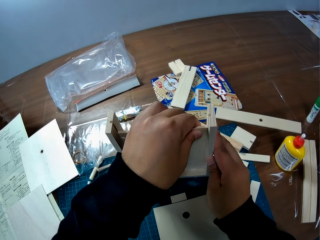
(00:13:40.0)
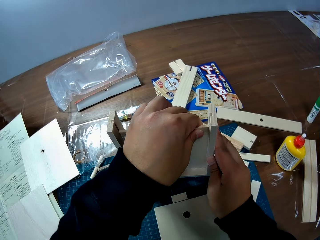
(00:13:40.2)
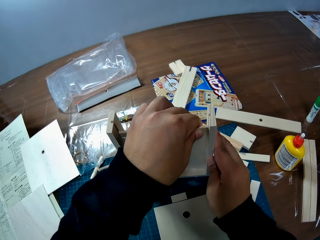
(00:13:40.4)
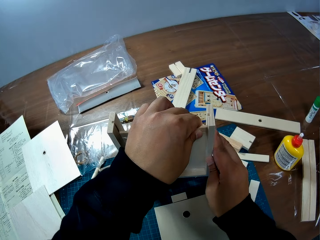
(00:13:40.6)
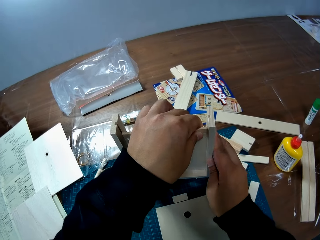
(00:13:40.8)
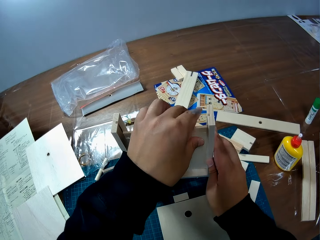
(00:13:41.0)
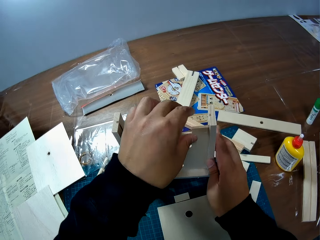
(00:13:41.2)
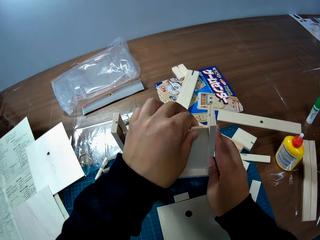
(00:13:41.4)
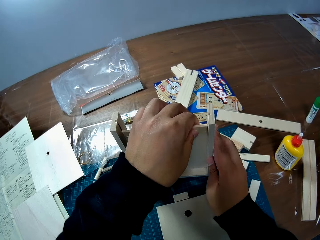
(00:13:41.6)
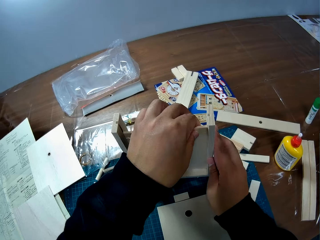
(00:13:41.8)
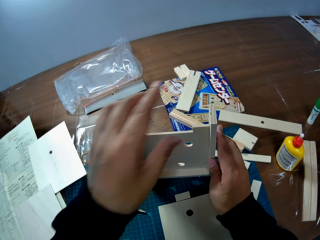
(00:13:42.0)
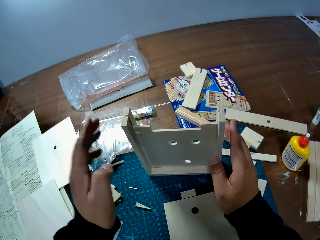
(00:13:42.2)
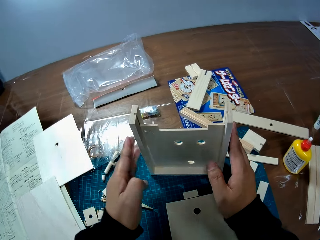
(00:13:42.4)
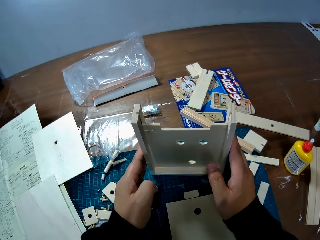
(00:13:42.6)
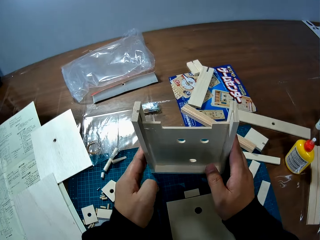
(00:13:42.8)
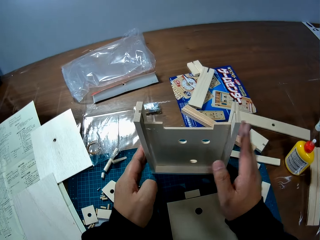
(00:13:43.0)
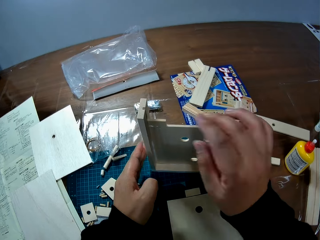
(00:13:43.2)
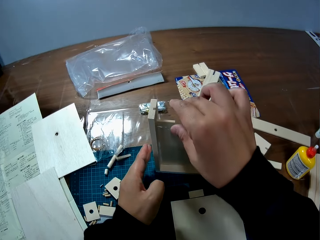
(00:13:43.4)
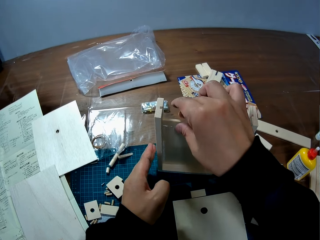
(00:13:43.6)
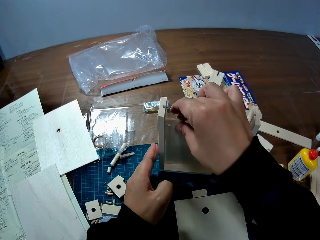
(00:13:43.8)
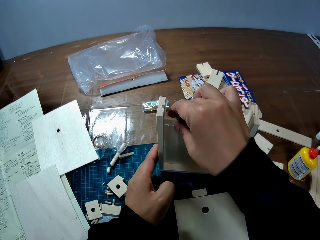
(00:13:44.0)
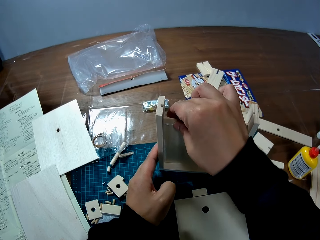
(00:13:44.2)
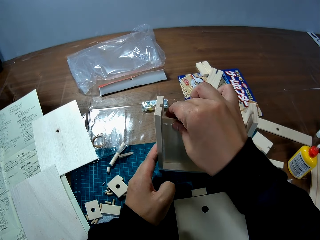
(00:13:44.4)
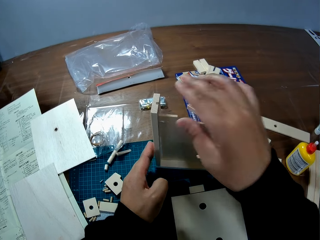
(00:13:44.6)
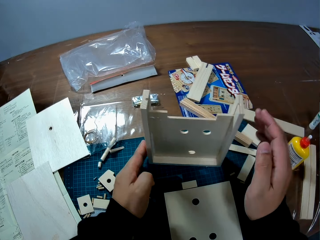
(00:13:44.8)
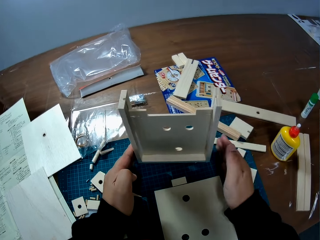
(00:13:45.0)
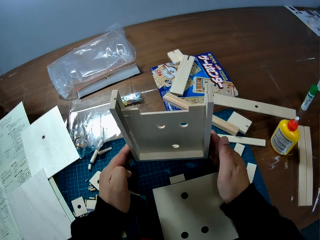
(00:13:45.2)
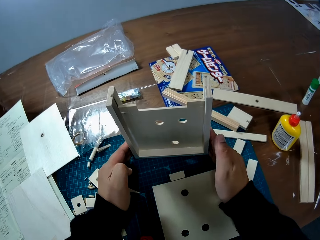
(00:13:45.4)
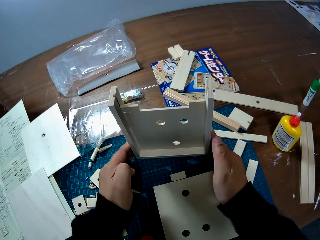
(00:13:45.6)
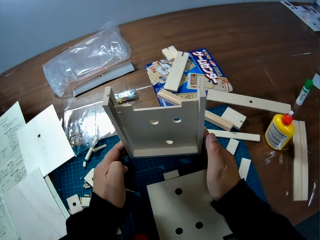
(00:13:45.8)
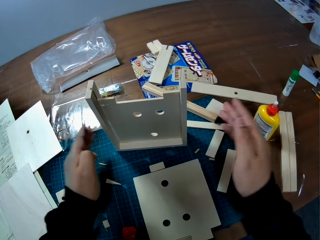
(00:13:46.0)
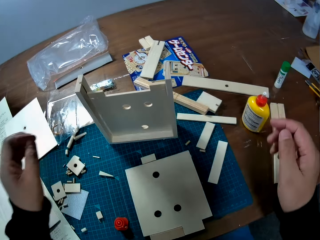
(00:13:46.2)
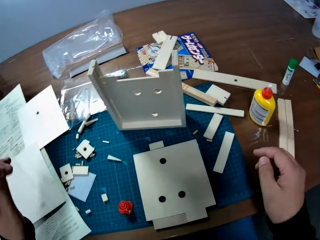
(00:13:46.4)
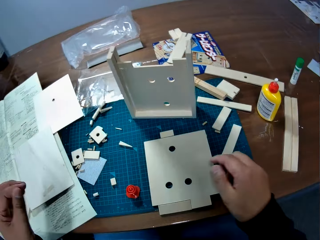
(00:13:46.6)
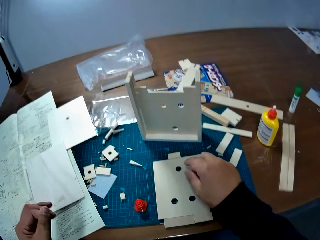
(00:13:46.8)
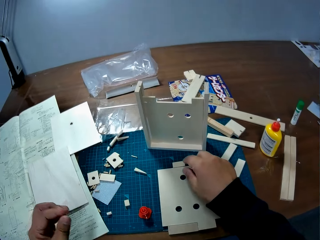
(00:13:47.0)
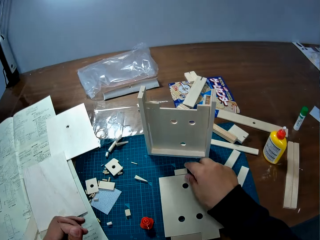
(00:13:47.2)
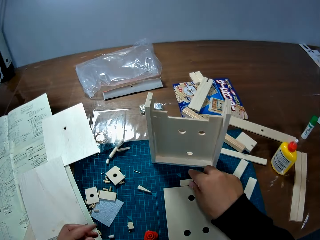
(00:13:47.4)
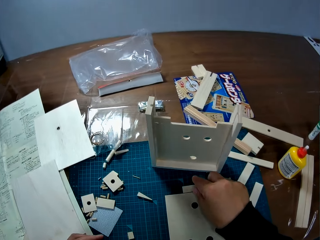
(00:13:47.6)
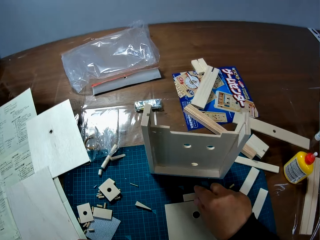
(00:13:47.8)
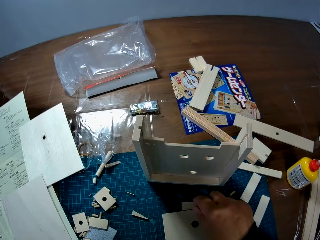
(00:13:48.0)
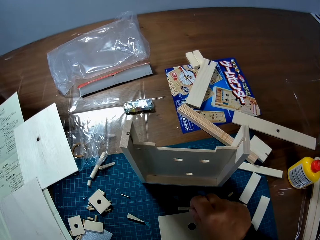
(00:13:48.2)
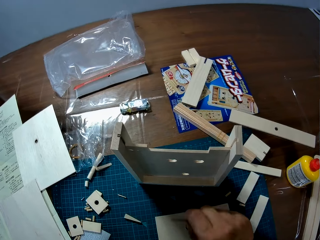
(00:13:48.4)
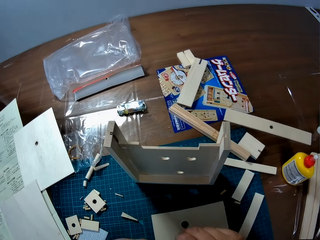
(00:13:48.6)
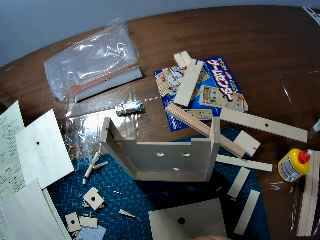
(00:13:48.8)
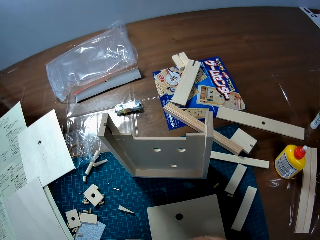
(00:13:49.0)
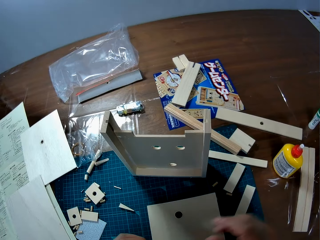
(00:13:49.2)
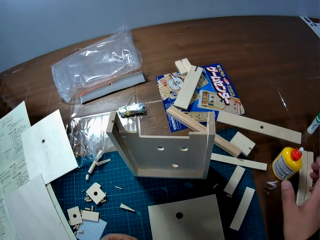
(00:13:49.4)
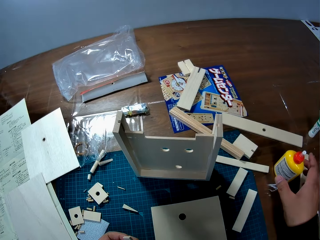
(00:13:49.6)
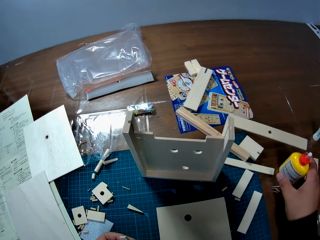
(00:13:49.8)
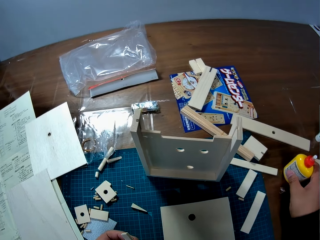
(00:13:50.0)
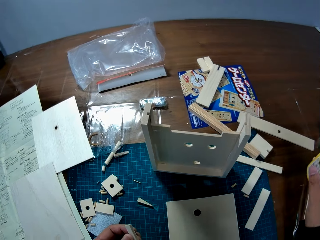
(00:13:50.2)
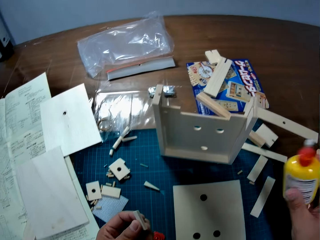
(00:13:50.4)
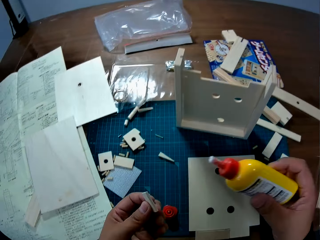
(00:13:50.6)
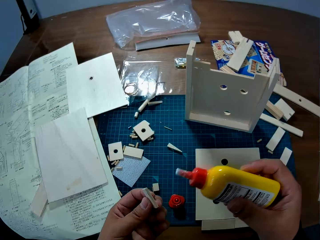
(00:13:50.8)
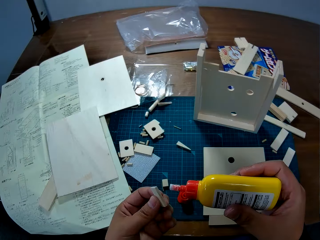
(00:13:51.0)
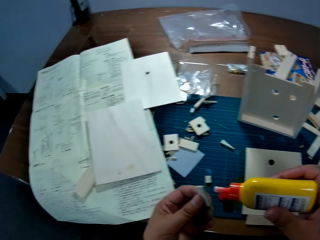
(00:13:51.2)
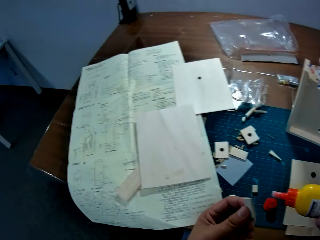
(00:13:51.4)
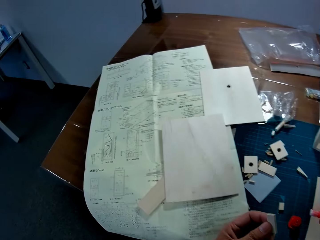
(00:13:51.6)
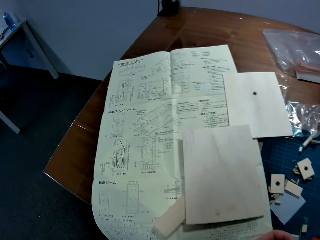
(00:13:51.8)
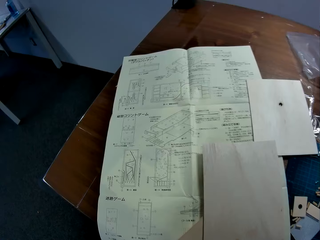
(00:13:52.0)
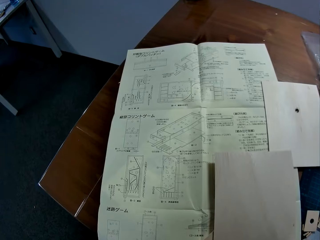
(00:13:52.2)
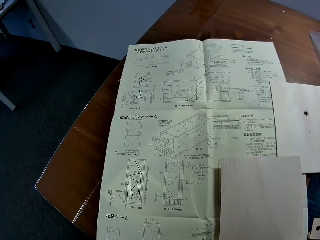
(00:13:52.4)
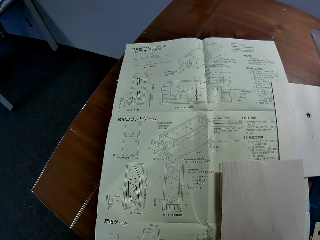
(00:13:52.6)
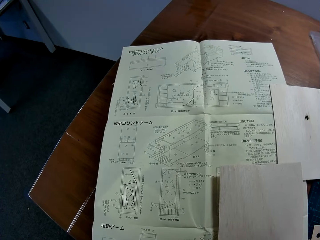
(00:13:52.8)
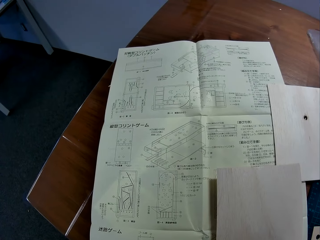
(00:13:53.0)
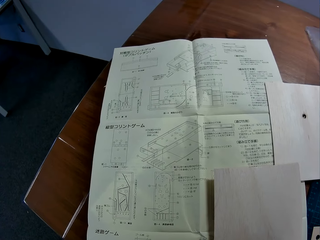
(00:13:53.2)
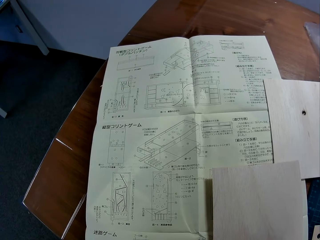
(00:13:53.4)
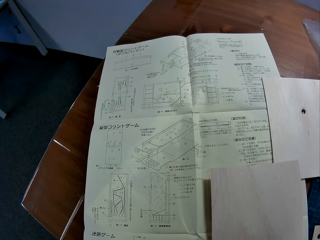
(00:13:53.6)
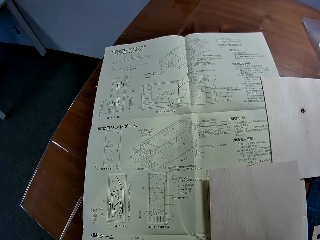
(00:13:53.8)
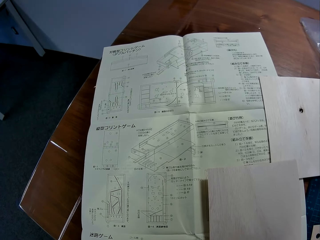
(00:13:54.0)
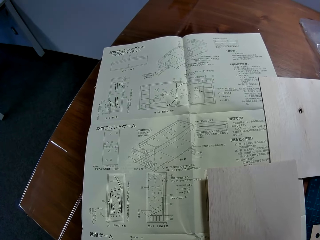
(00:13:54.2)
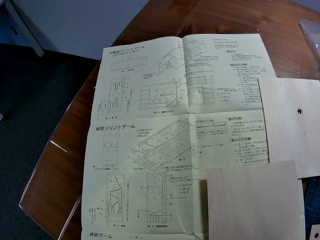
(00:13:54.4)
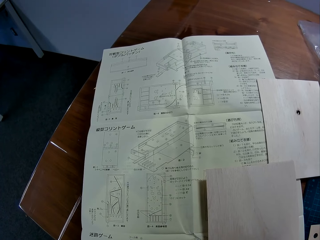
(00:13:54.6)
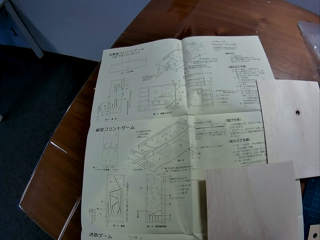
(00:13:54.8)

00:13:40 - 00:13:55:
The camera wearer holds the woodwork with both his hands. He adjusts a piece of wood on the woodwork with his right hand. He holds the Wooden Mechanical model with both his hands. He picks up a piece of wood from the table with his right hand. He picks up a bottle of craft glue from the table with his right hand. He stares at a blueprint on the table.

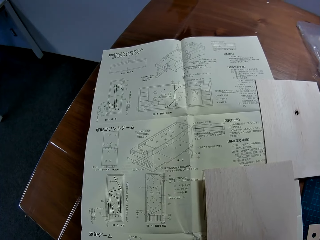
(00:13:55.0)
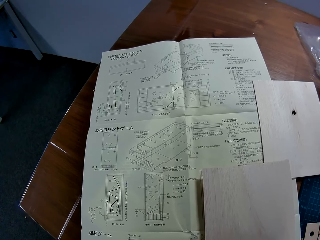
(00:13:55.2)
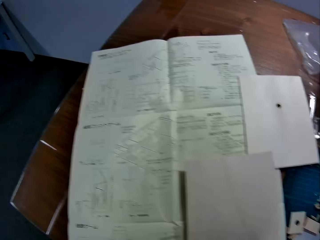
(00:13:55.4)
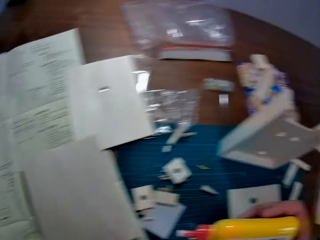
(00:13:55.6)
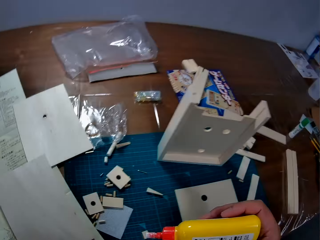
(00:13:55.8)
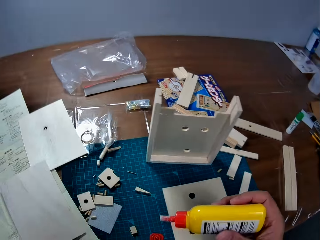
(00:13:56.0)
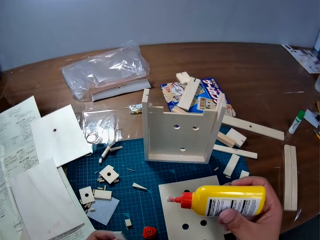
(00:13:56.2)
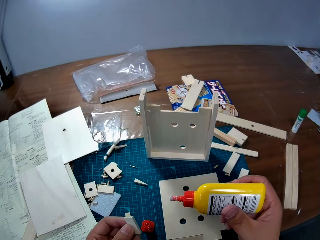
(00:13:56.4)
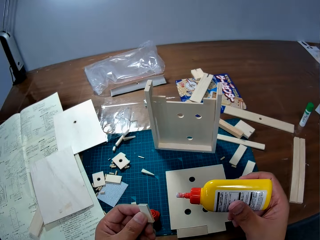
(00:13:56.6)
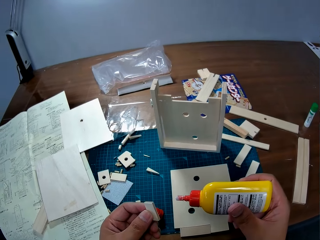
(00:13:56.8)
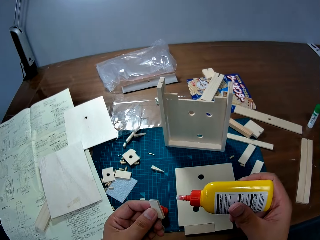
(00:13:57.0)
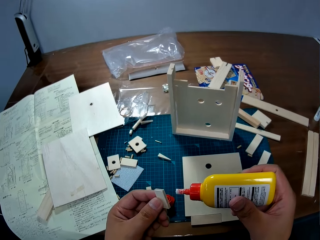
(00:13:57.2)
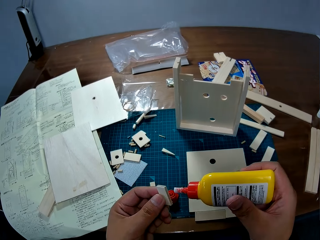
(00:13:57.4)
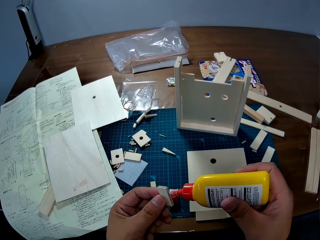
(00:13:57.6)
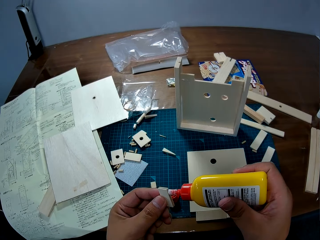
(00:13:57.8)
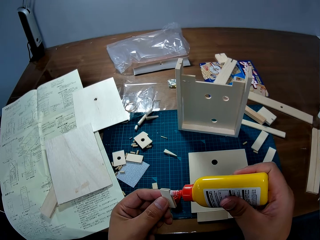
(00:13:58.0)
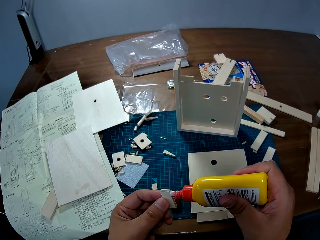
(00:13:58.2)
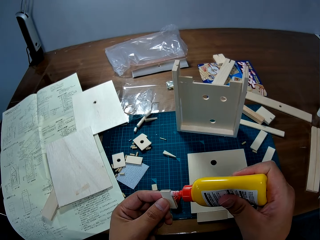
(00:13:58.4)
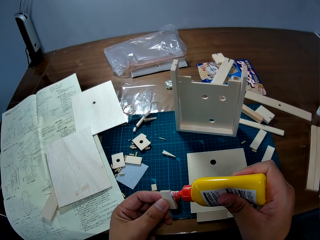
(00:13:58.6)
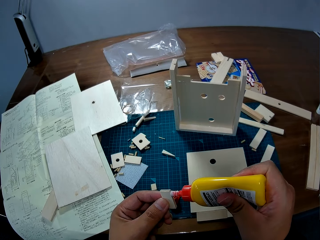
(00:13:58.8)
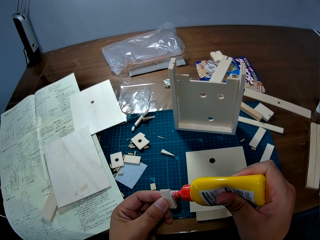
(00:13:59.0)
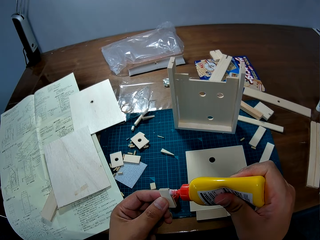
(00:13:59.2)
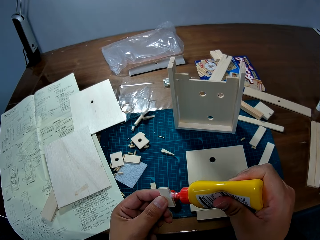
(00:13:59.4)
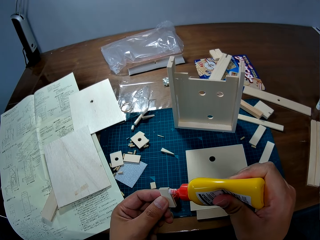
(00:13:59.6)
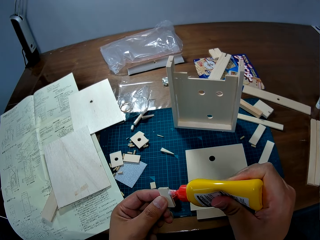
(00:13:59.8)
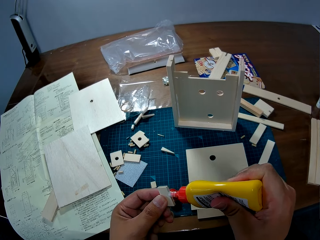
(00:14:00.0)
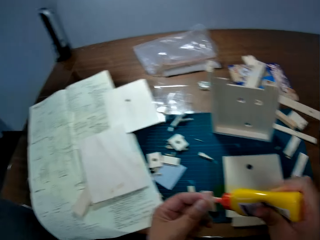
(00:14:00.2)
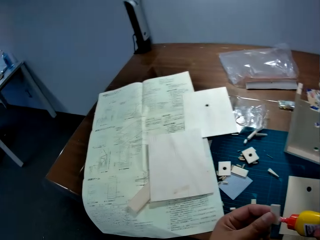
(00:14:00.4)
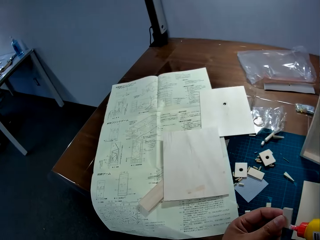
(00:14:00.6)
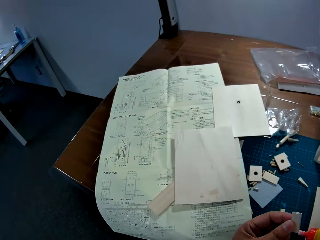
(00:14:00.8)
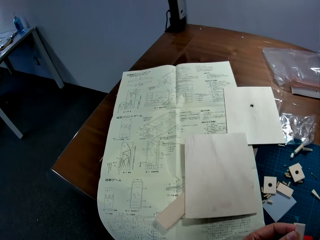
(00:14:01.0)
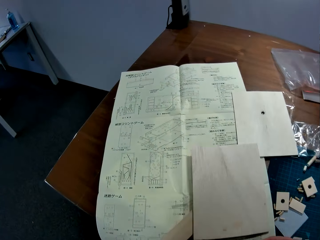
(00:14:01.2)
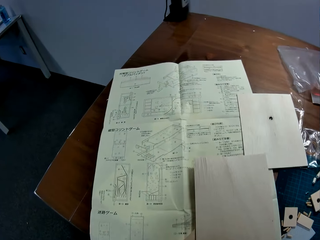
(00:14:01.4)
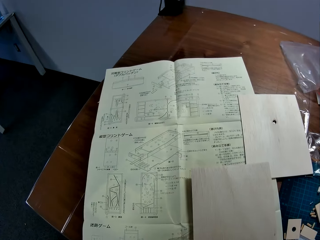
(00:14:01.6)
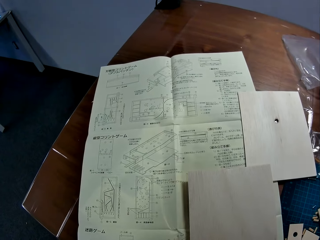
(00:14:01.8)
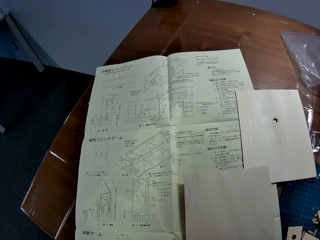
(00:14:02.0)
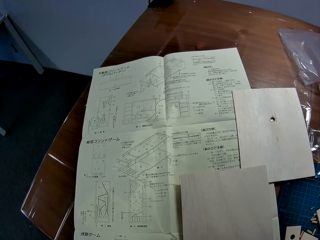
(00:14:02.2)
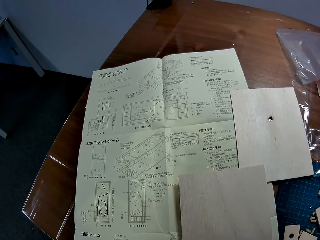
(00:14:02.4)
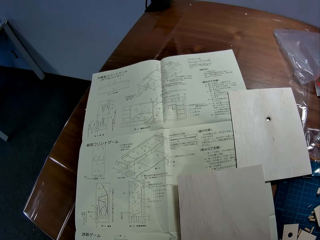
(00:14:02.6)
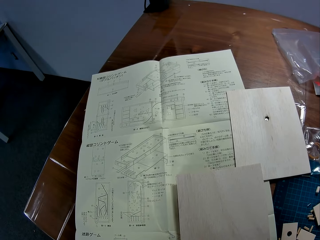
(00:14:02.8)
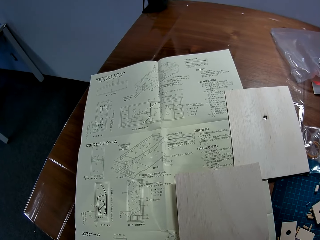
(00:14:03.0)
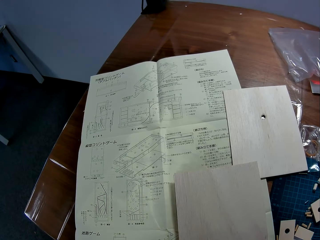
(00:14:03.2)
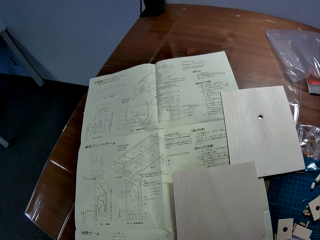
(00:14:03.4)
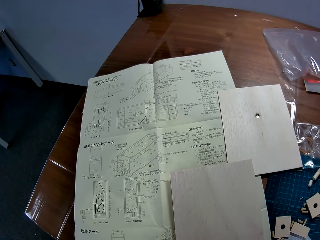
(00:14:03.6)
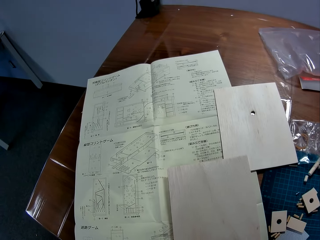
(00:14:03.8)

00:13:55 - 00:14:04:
The camera wearer applies glue to the piece of wood in his left hand. He stares at the blueprint on the table.
